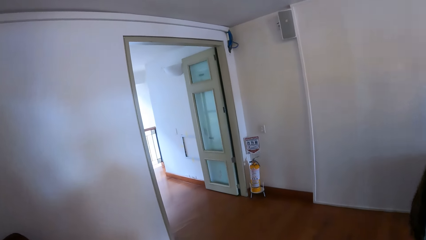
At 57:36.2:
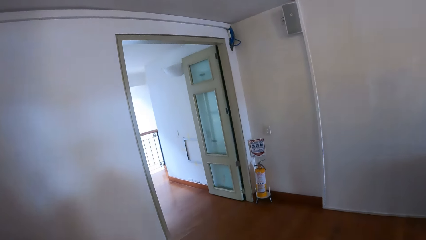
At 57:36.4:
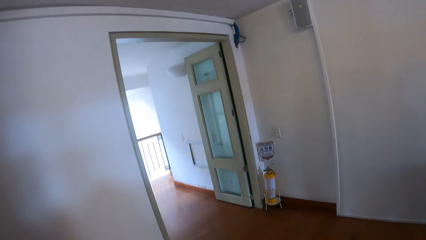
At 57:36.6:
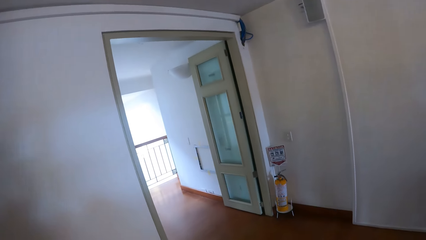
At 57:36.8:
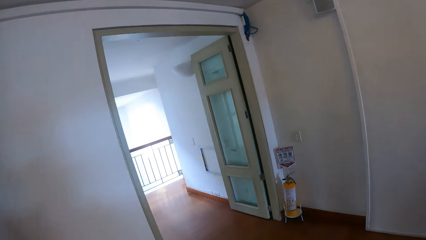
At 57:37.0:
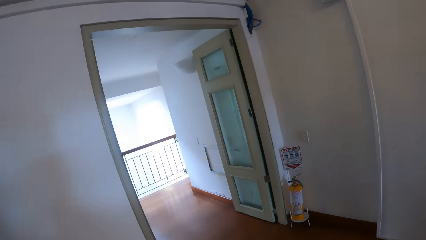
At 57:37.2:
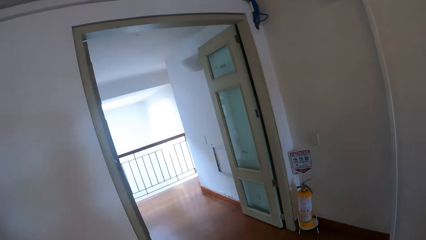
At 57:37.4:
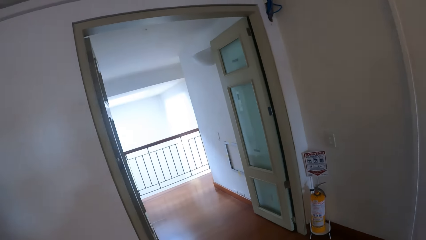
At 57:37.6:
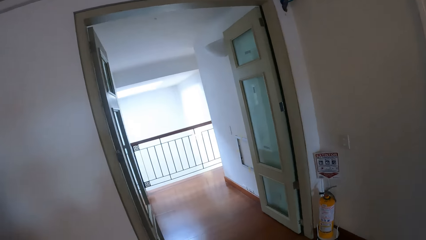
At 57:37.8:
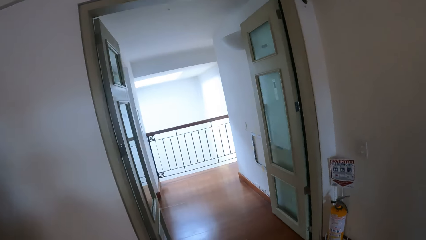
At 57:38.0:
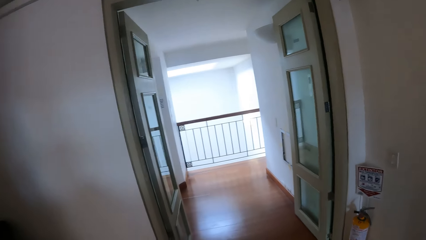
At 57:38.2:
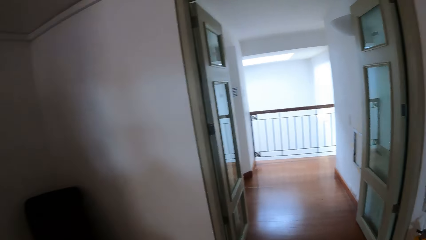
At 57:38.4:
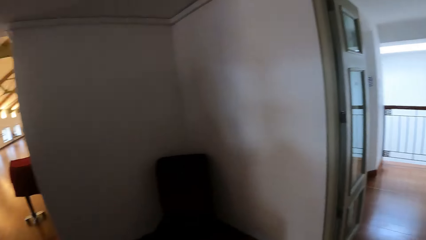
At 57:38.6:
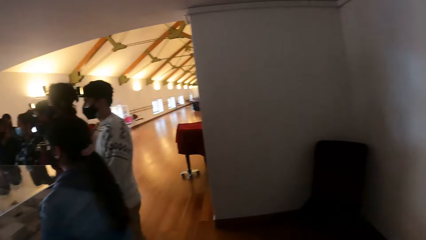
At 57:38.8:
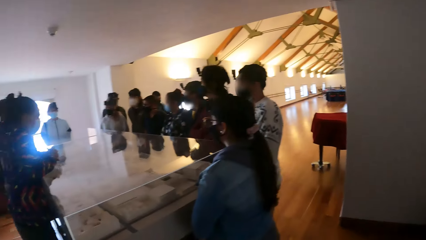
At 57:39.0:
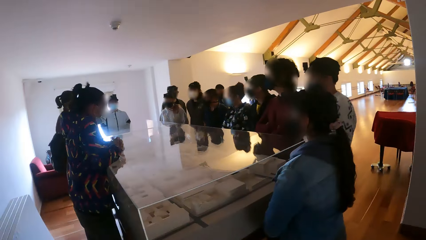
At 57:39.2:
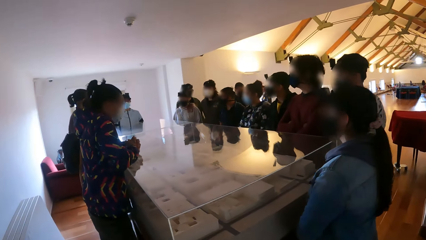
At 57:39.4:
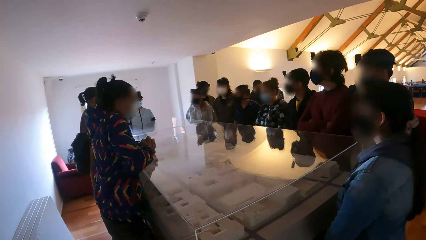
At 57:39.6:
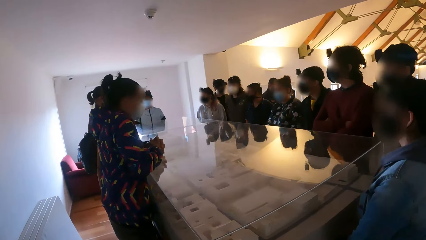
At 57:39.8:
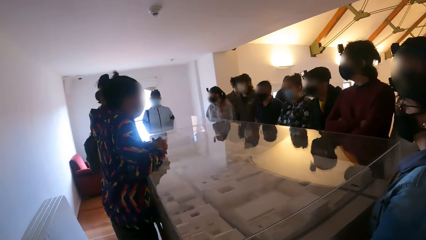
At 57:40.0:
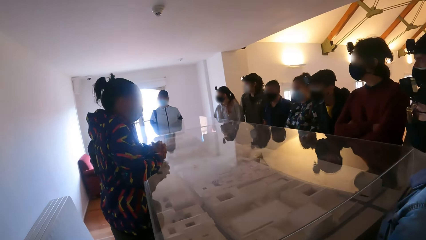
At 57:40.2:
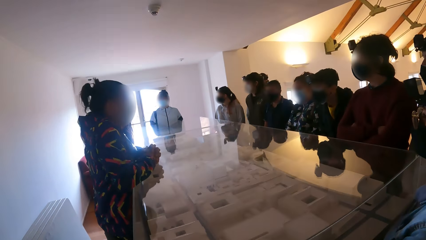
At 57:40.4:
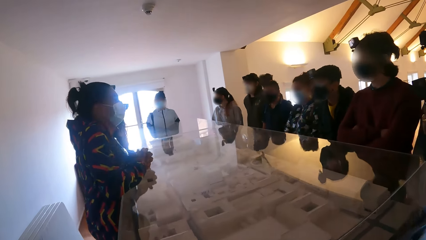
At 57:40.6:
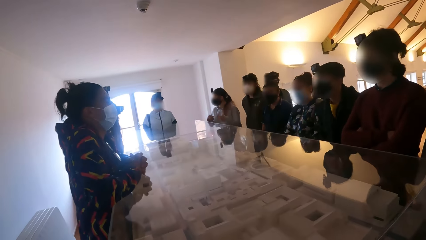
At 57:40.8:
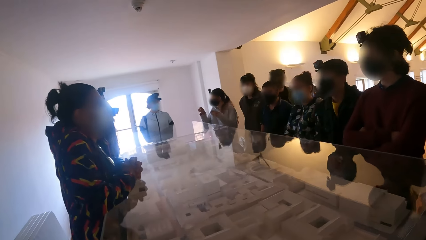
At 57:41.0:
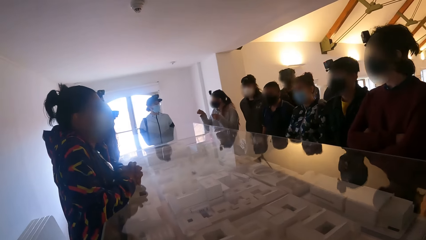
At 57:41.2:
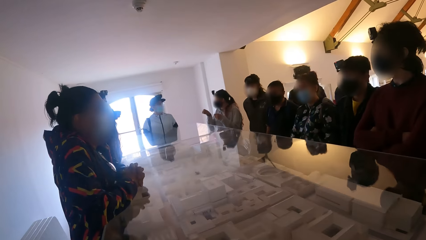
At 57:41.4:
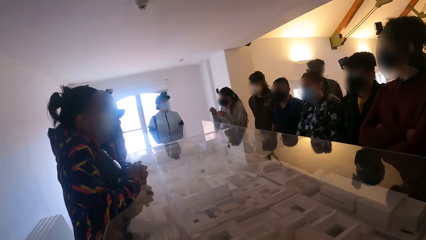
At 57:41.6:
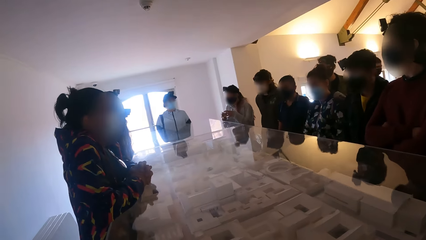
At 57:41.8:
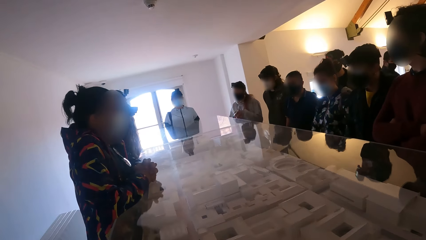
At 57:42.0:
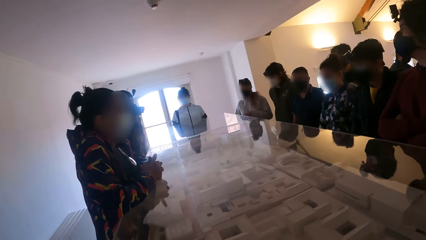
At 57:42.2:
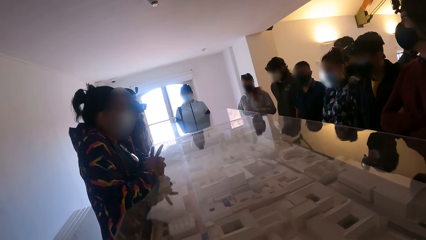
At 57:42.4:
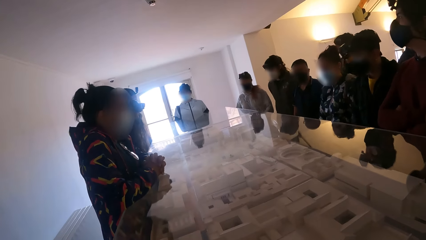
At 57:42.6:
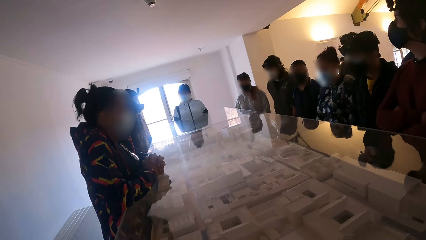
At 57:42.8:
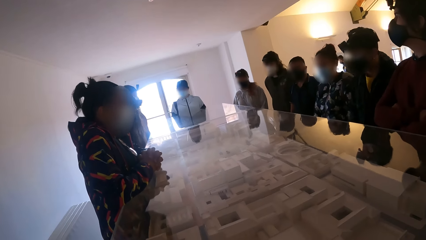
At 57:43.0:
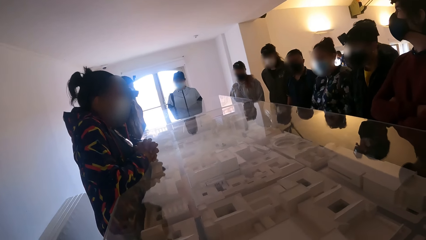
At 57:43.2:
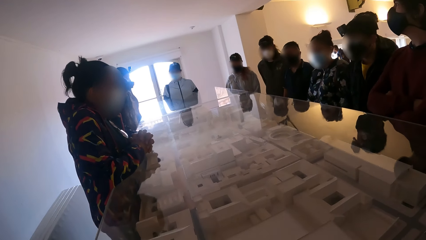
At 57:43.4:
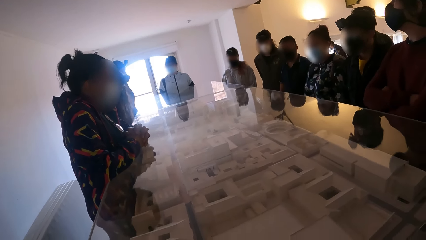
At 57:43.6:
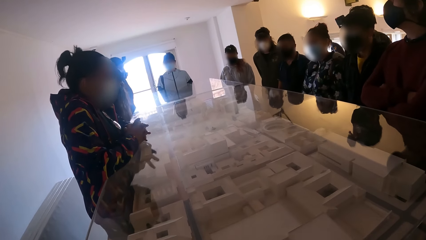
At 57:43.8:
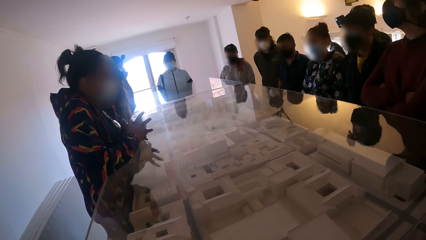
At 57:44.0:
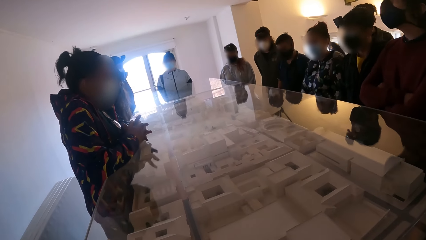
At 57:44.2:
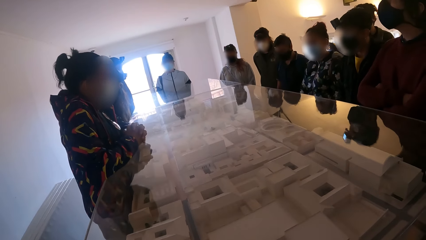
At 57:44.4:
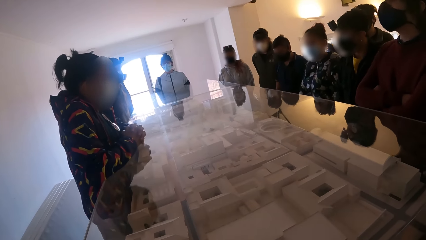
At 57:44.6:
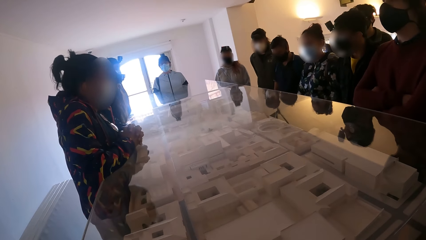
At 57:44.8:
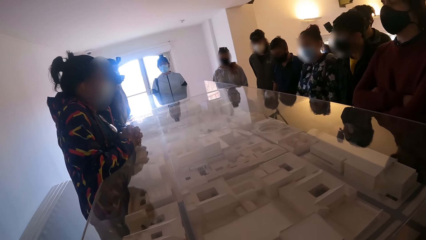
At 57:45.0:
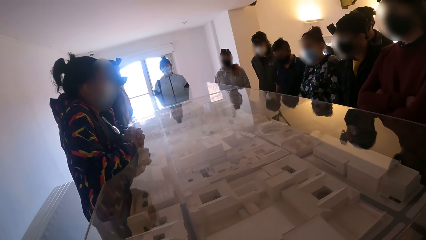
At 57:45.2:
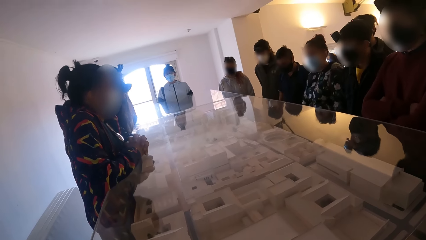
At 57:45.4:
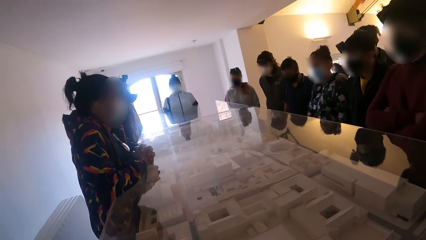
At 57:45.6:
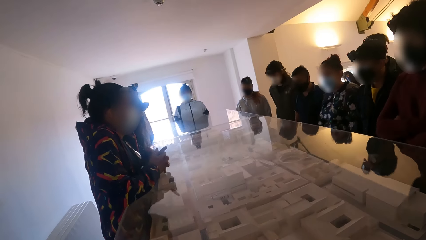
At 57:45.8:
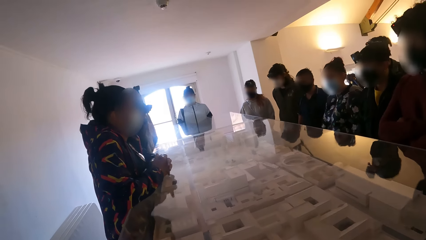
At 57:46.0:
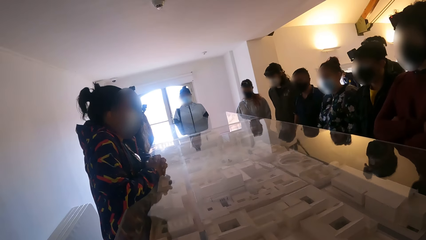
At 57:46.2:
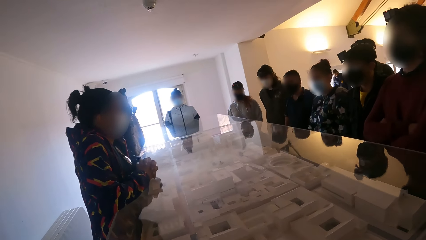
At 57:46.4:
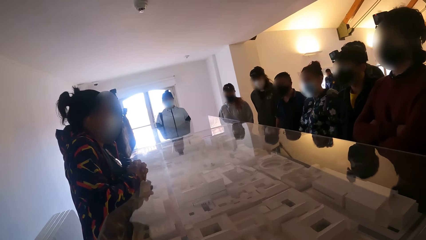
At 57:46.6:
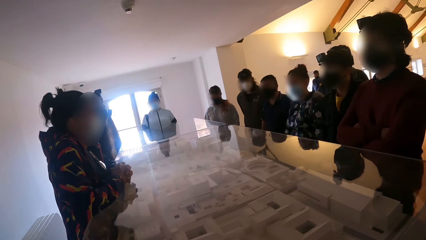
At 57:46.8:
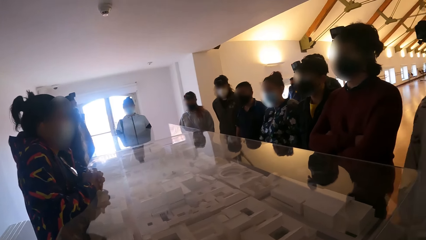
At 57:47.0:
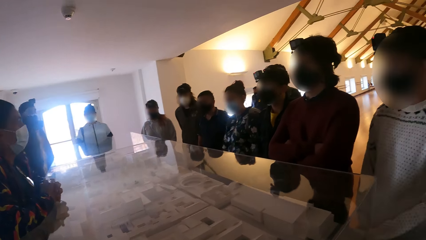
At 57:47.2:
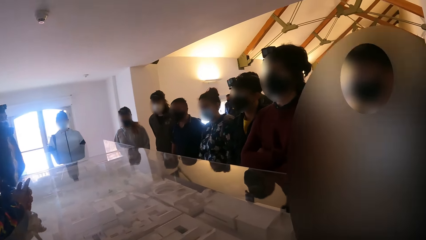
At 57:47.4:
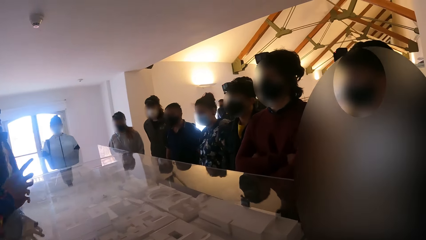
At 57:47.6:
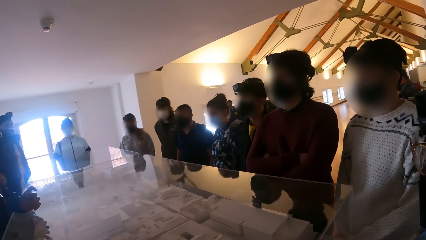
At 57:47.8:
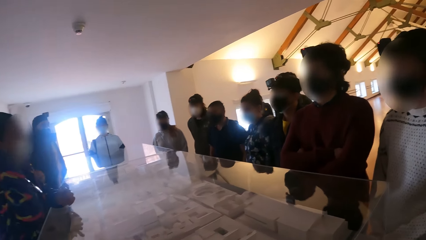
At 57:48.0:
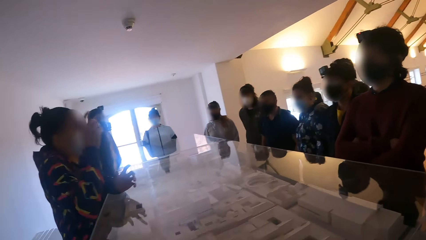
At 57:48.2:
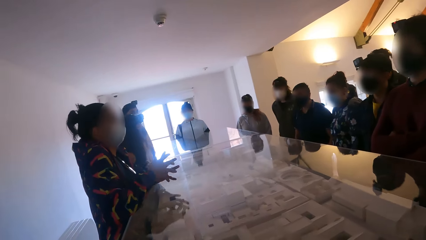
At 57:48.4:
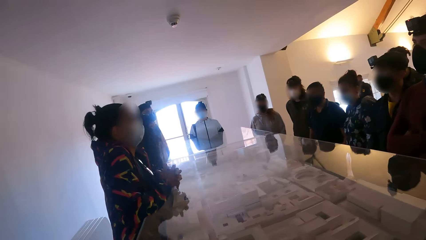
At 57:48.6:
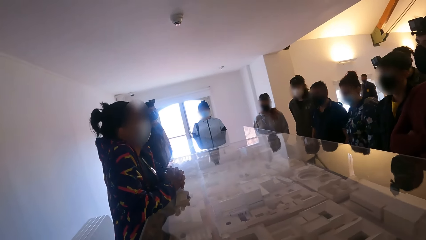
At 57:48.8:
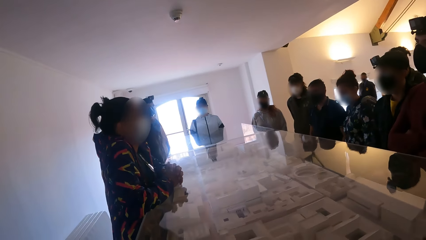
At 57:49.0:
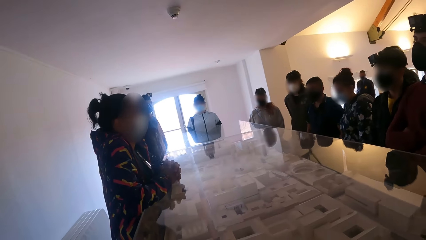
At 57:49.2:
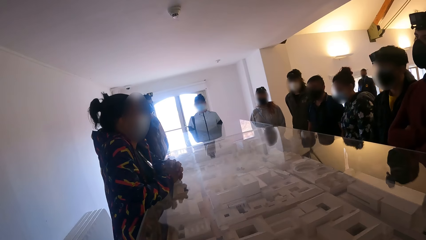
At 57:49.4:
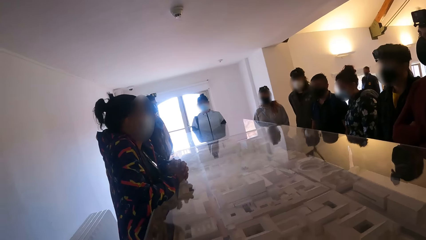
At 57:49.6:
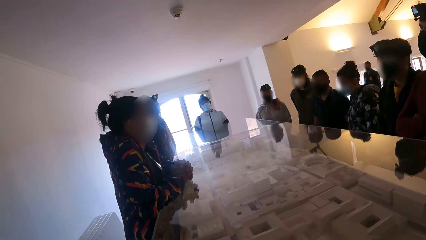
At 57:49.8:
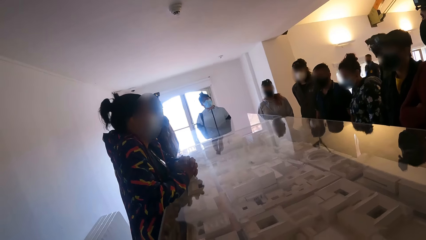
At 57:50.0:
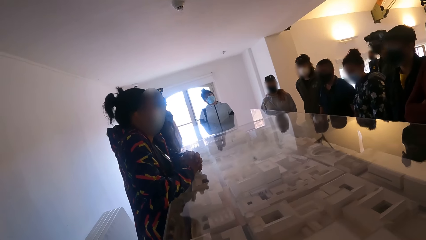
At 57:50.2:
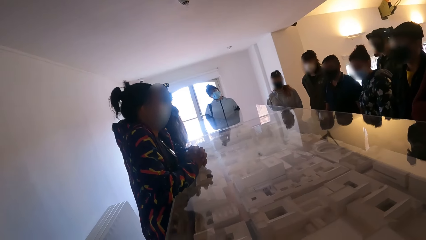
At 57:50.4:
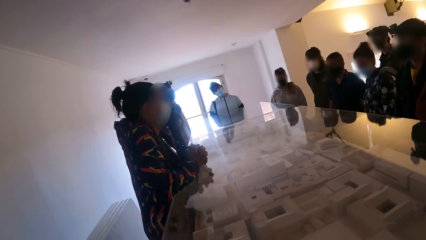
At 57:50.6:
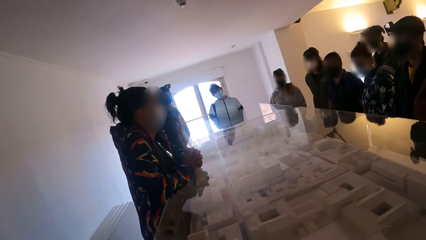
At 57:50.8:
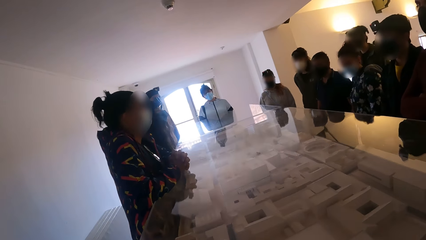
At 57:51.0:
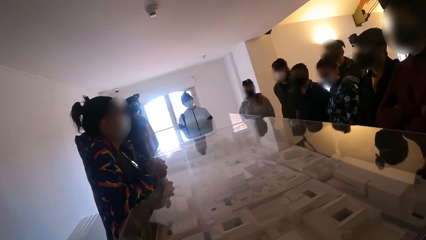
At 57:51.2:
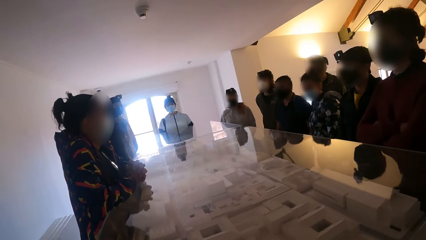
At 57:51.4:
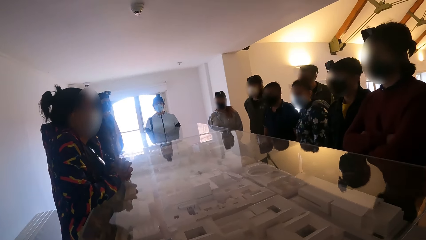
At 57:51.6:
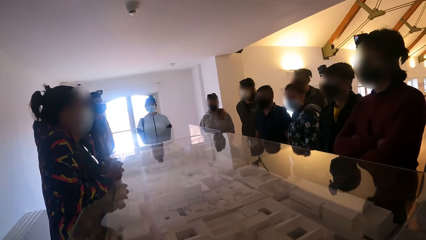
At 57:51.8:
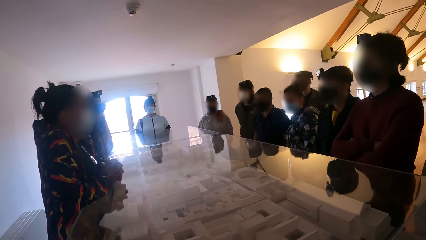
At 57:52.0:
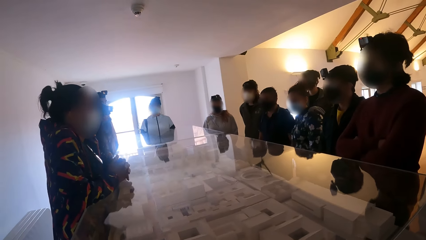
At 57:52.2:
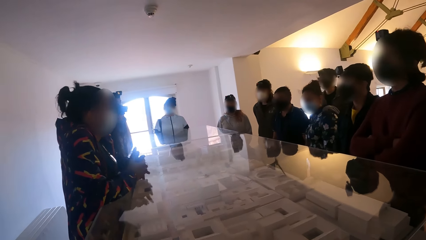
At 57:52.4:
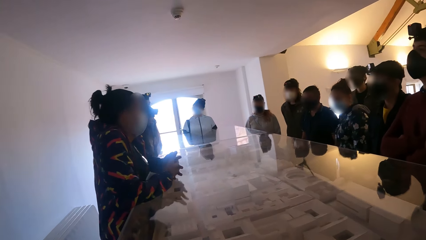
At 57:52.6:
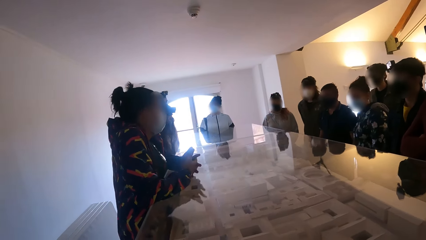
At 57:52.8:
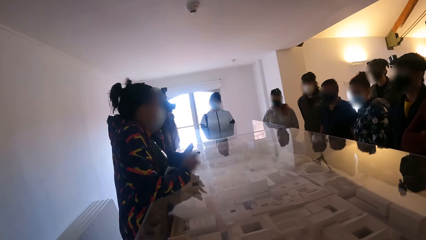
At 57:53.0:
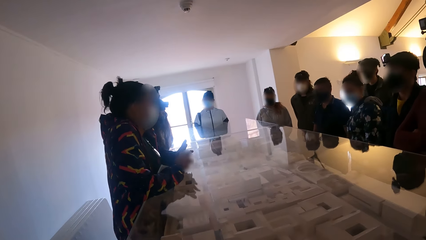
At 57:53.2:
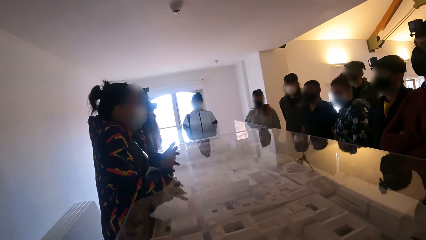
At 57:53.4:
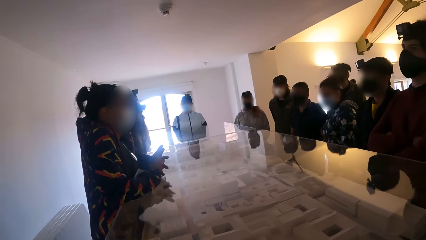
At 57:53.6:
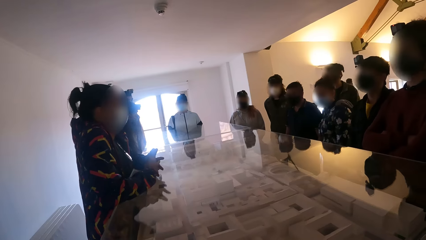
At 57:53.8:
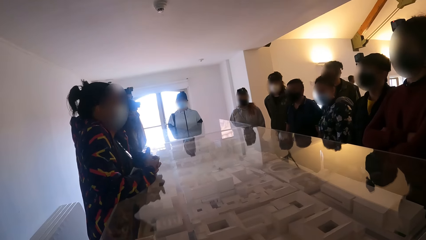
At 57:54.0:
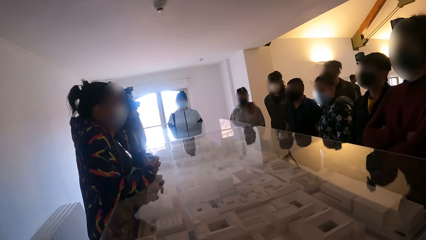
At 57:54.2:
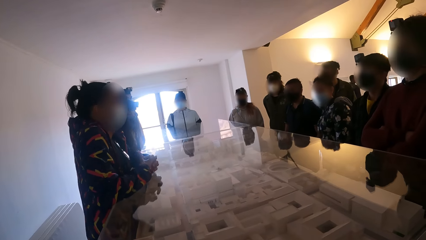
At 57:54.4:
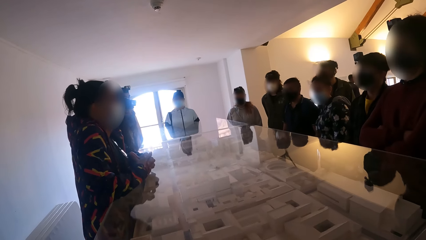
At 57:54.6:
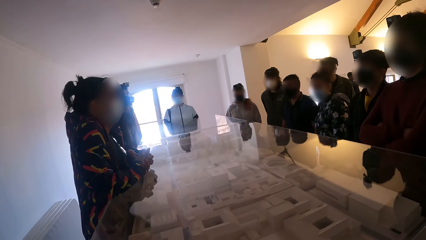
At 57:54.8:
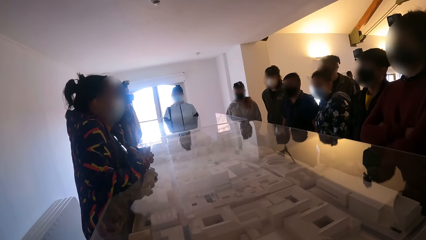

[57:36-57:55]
The camera wearer converses with the group of people around a show glass. They turn around. A woman leans on the shelf. The camera wearer turns a little. The woman leans on the shelf.
